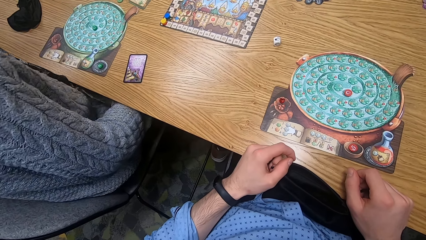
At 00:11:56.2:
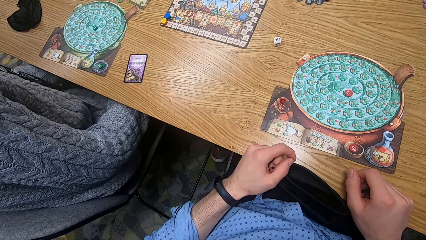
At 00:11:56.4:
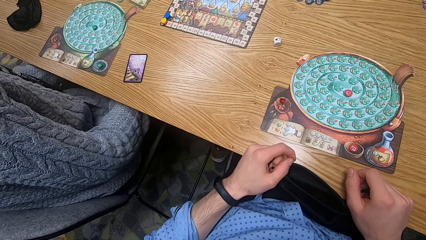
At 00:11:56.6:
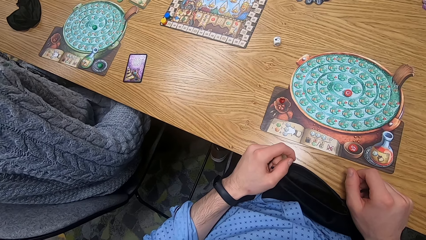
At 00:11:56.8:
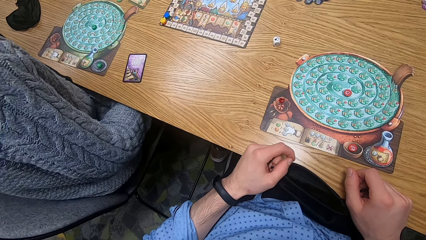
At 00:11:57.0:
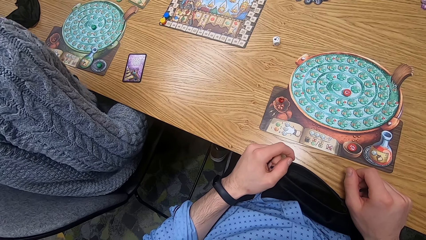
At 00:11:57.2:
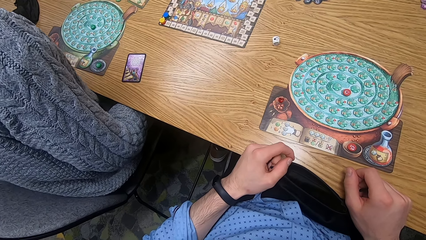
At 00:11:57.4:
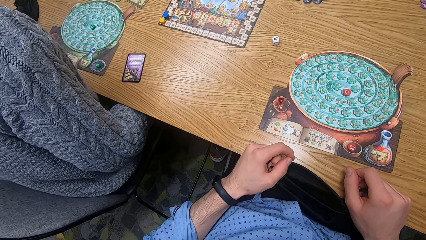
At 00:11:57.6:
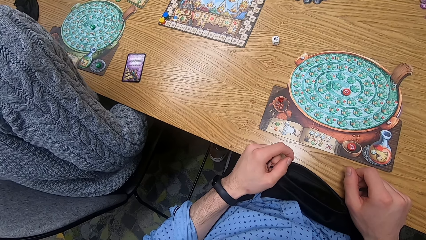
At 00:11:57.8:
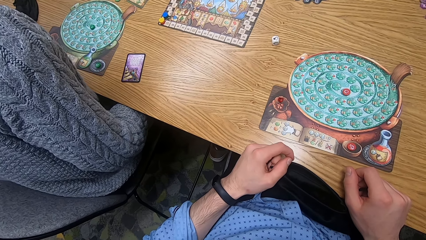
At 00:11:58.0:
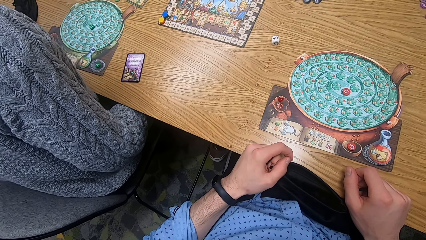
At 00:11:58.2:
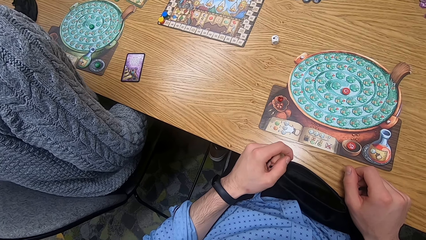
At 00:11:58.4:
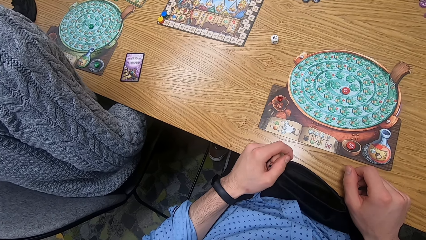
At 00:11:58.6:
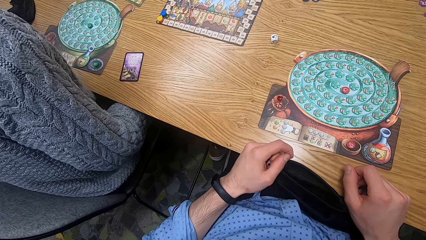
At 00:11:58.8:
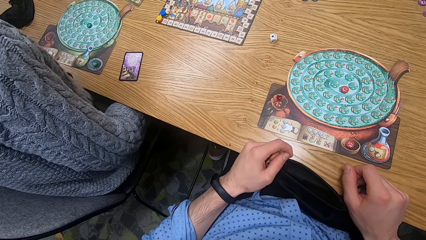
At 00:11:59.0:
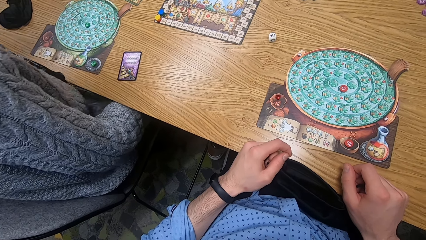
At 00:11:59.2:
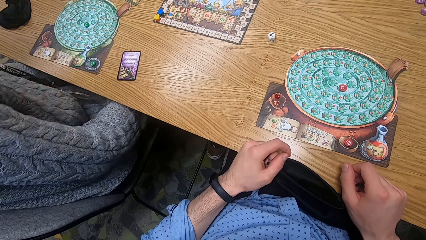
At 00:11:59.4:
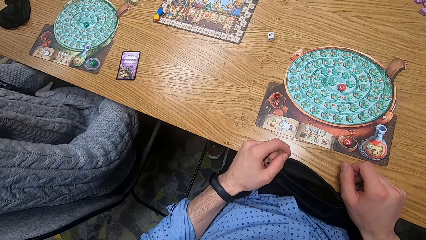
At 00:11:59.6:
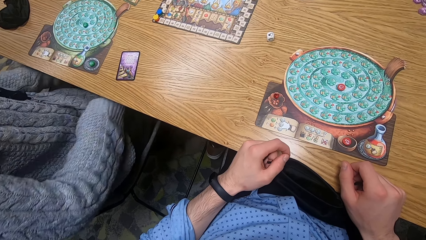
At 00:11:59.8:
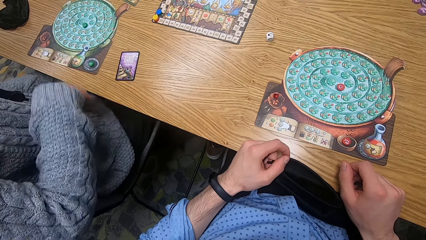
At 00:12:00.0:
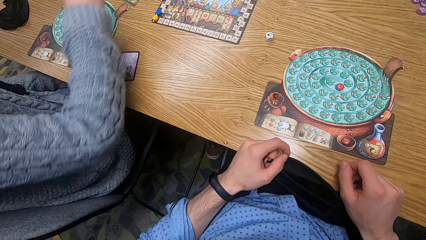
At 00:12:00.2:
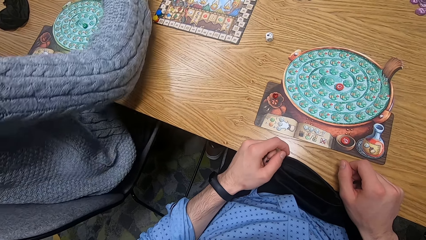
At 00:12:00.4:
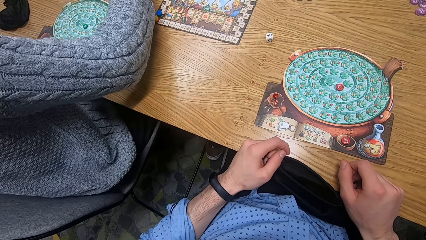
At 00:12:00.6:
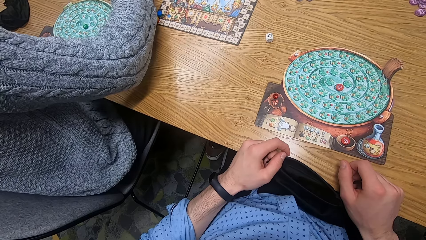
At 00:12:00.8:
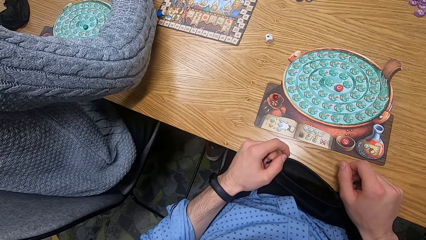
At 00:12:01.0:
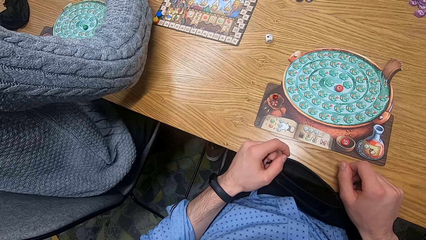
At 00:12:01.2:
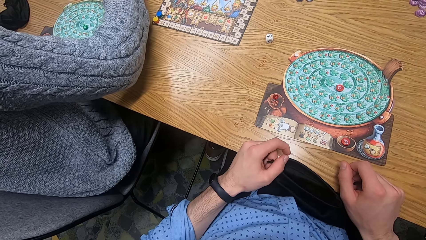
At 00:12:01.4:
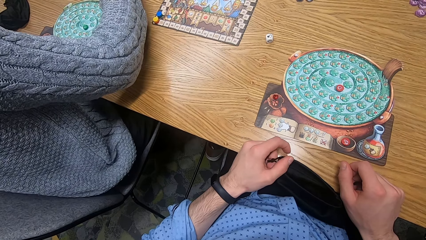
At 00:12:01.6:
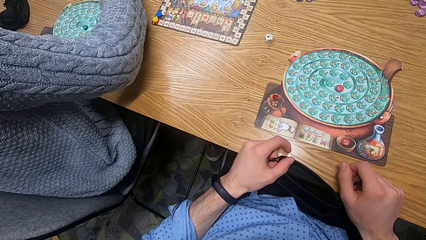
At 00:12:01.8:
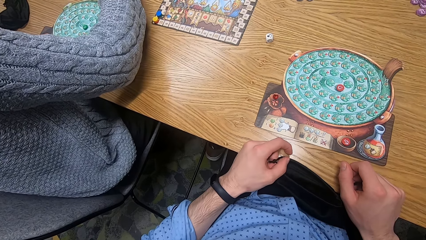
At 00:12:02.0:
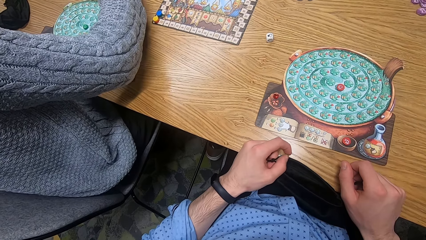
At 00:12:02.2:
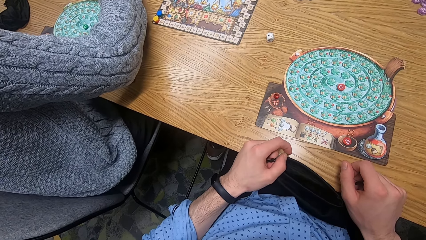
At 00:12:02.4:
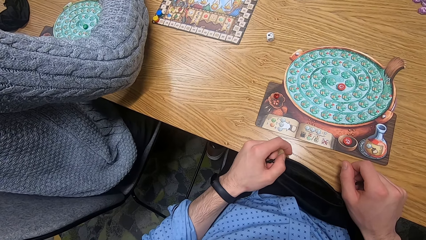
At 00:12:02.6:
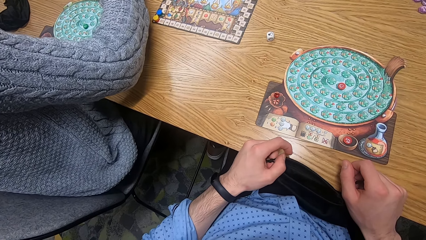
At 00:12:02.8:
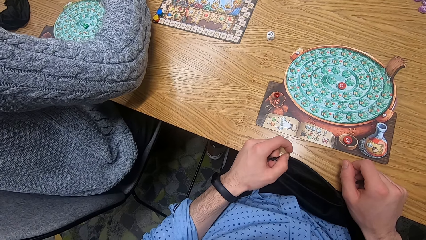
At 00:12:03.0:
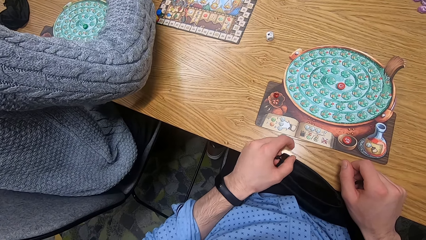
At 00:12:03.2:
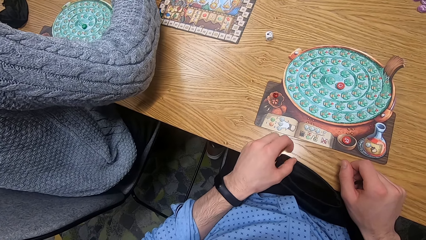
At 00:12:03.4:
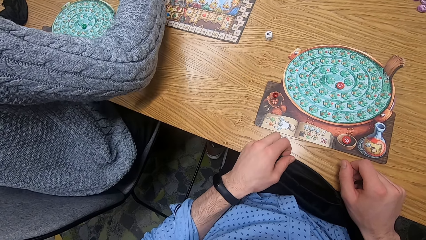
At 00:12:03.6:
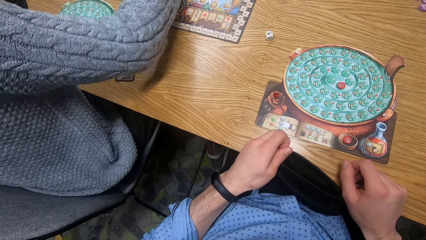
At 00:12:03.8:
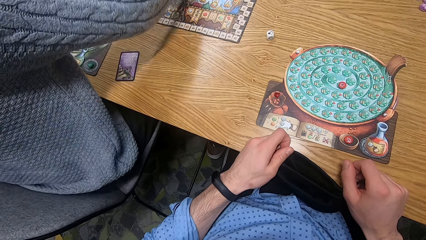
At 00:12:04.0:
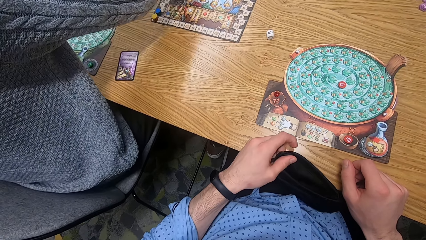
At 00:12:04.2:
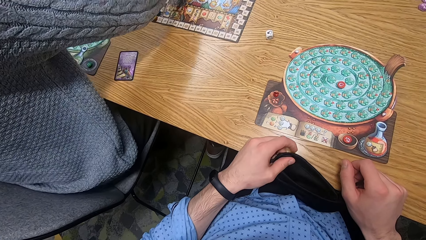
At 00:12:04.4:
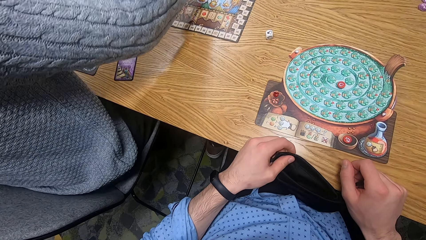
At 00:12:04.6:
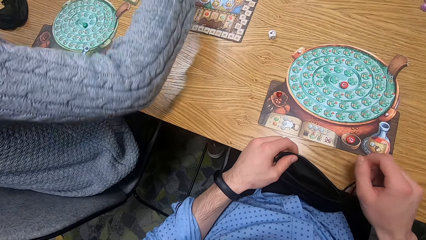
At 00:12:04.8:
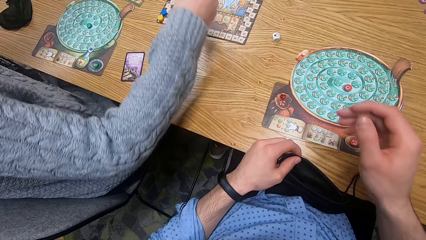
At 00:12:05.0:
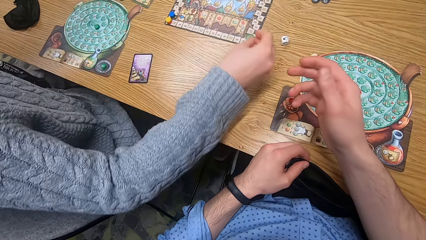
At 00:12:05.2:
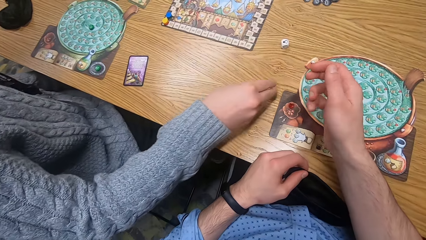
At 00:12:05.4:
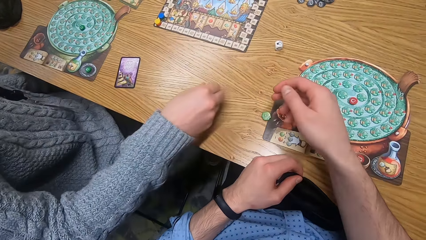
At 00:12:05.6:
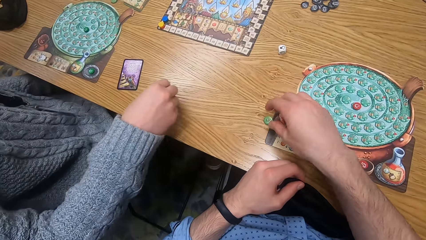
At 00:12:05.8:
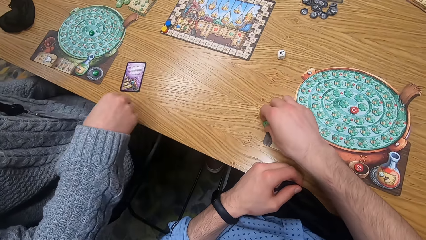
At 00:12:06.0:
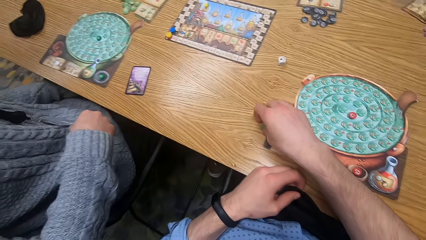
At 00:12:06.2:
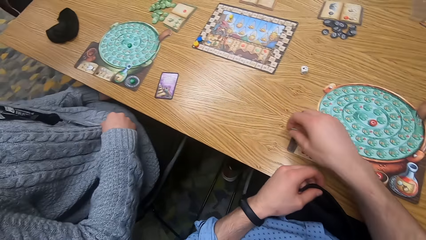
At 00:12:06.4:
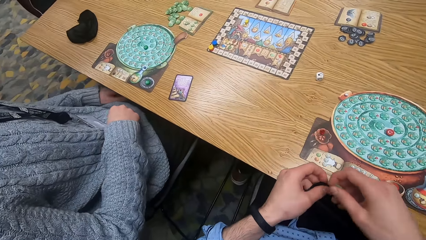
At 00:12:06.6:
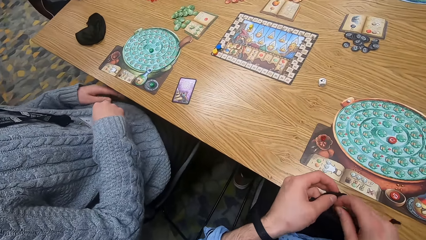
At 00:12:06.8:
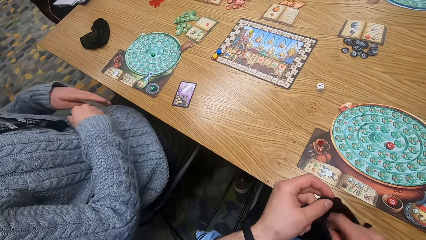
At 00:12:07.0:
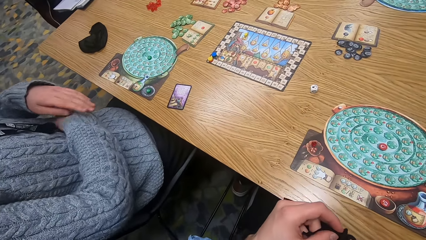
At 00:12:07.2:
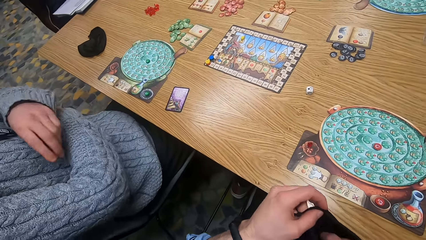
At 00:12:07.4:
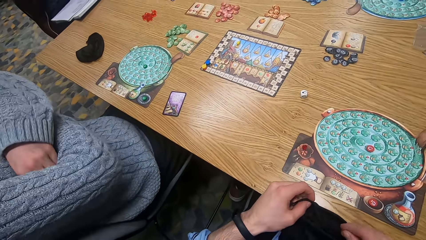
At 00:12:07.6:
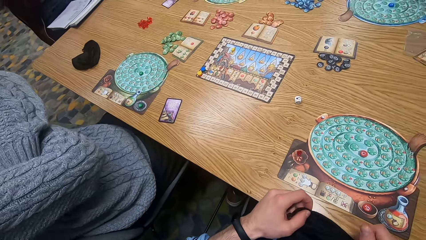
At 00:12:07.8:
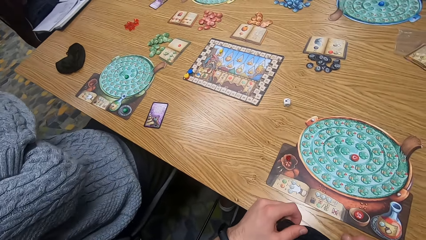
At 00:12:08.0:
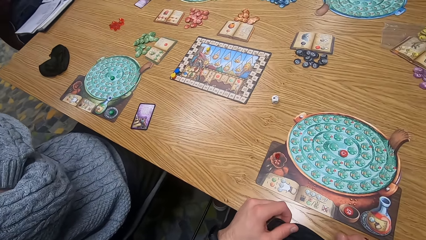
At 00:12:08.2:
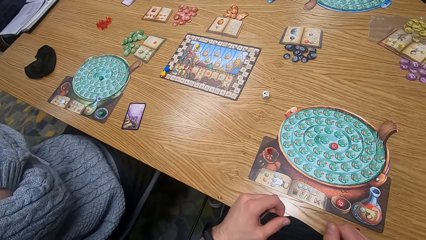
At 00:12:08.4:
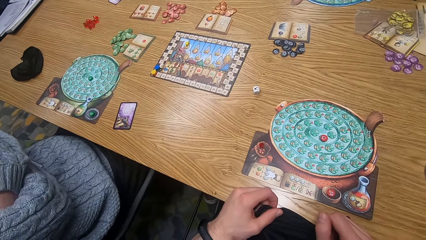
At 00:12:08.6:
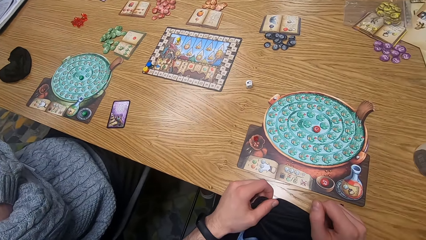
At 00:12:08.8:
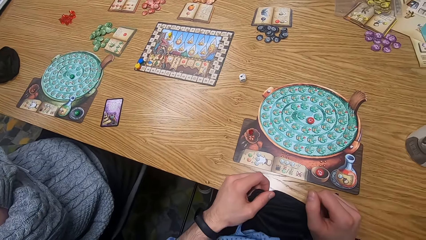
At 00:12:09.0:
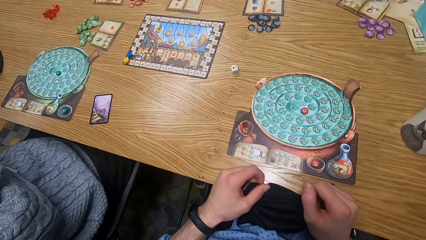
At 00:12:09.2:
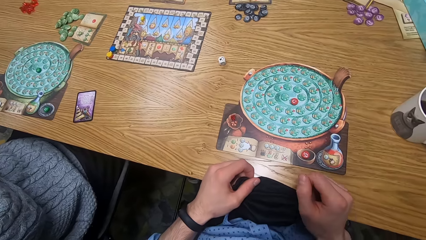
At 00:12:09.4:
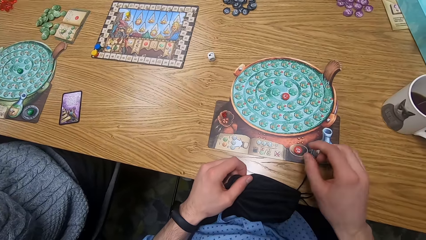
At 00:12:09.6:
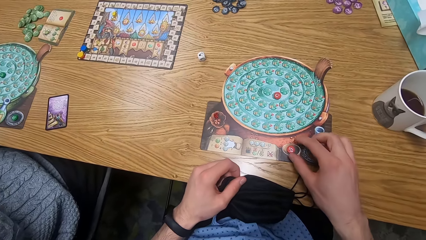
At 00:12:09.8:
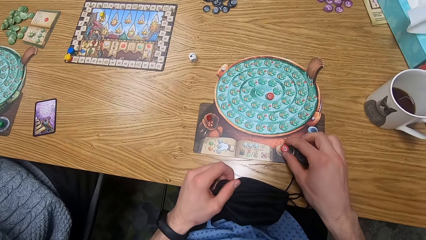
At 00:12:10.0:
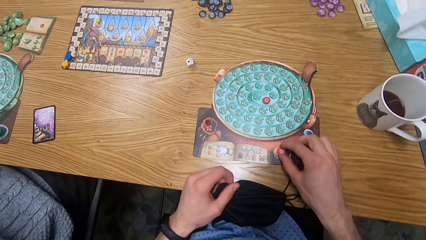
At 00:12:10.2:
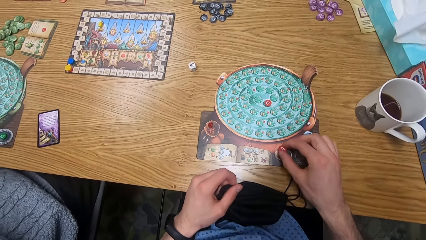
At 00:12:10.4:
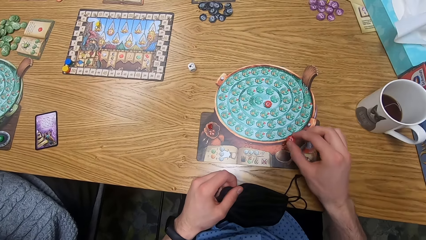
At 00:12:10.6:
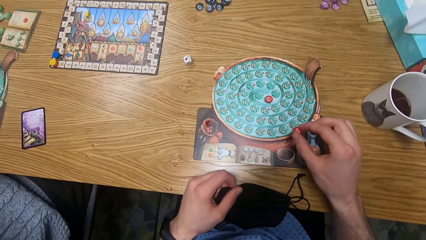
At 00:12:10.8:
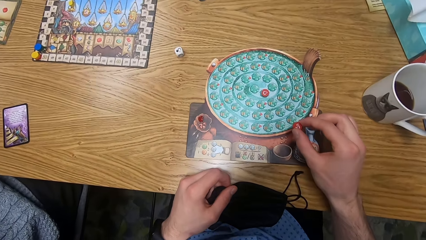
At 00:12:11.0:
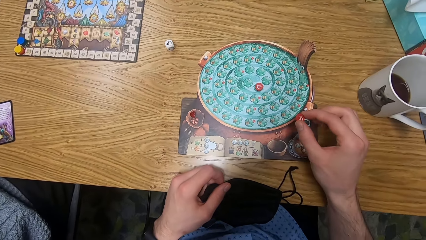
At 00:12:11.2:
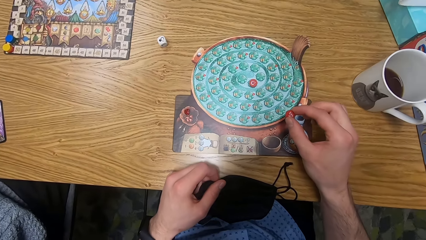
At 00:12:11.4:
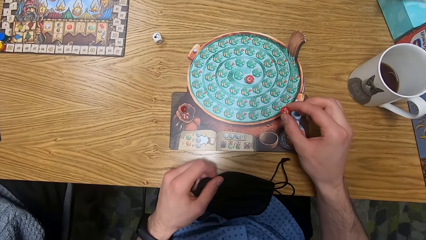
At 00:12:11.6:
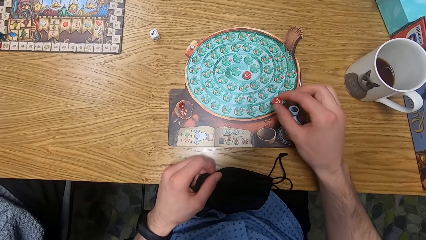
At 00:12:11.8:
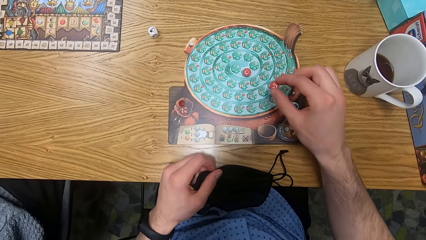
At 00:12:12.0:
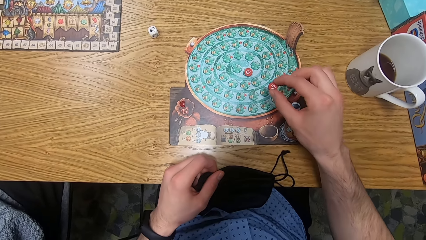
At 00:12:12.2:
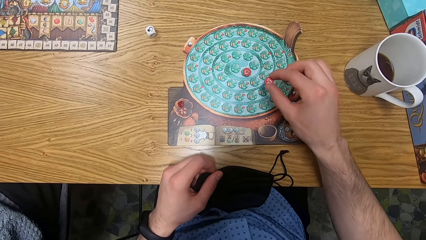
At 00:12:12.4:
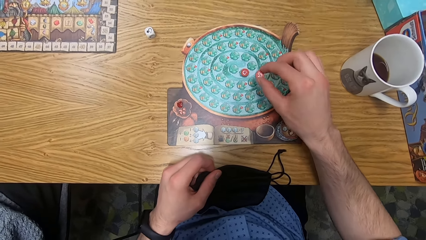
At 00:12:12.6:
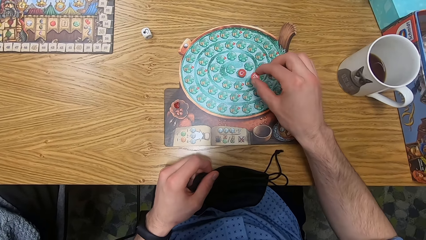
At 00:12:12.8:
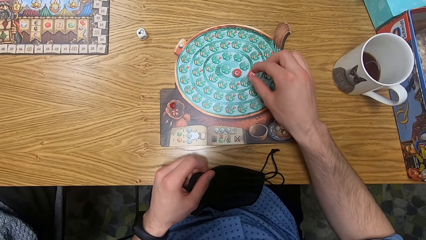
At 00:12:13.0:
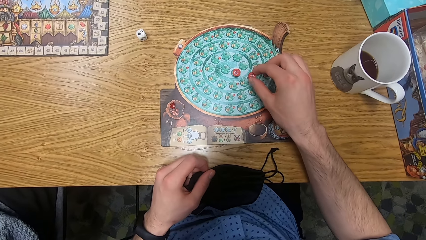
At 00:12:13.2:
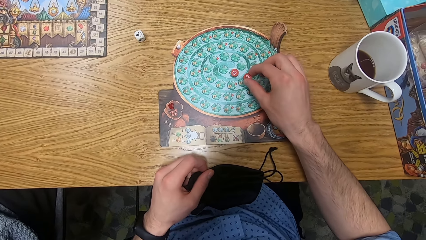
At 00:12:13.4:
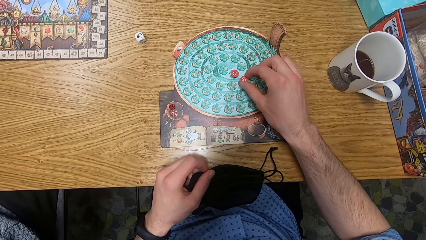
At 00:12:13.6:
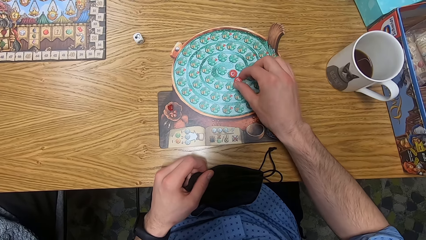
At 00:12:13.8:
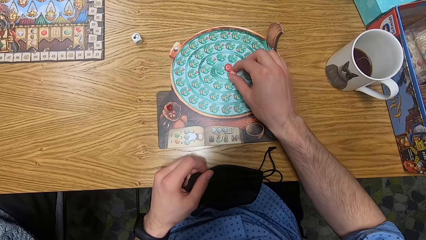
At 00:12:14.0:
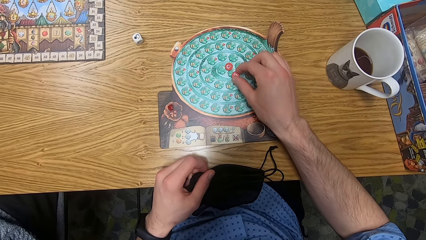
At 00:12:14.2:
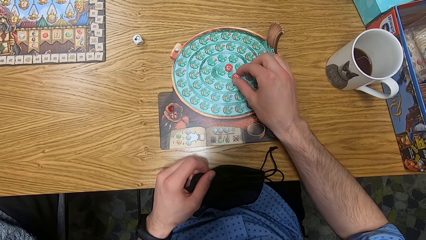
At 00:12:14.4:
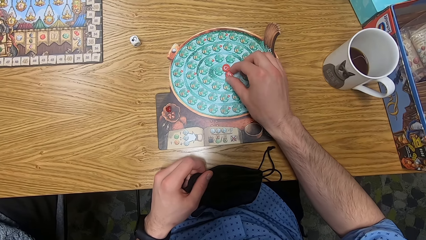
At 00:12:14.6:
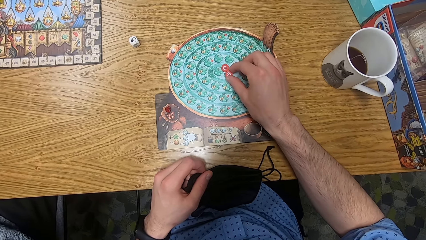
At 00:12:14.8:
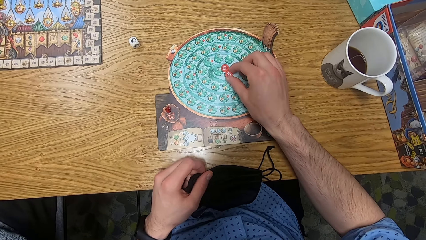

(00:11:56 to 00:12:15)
The man drops a green chip on the table with his right hand. The camera wearer picks the green chip from the table with his right hand. He puts the green chip in the bag on his legs with his right hand. He picks a red chip from the player board on the table with his right hand. He moves a red chip with the red chip on the player board on the table with his right hand.
